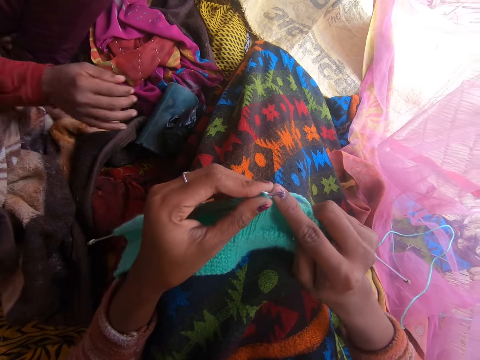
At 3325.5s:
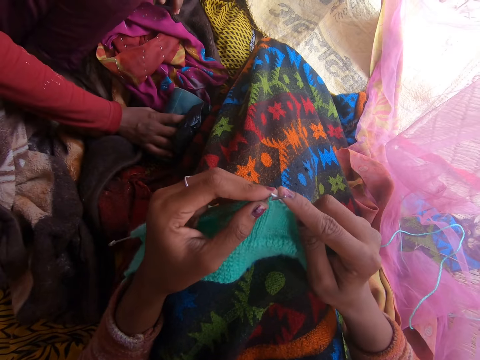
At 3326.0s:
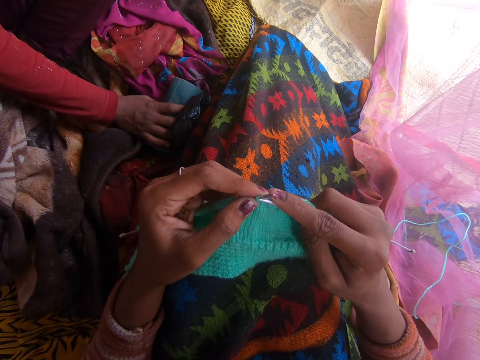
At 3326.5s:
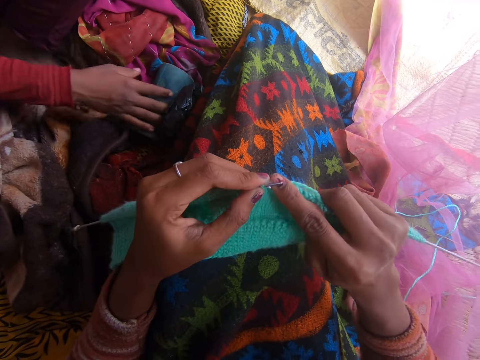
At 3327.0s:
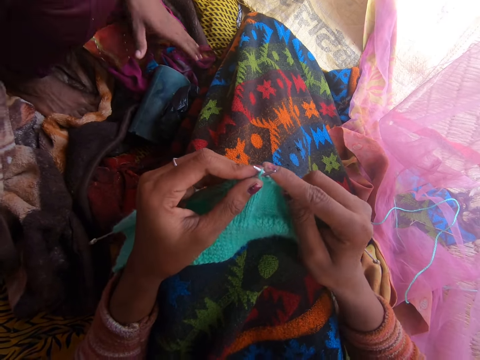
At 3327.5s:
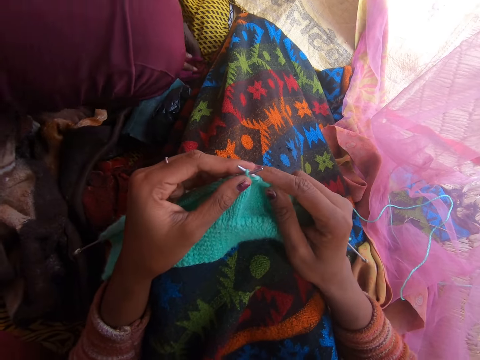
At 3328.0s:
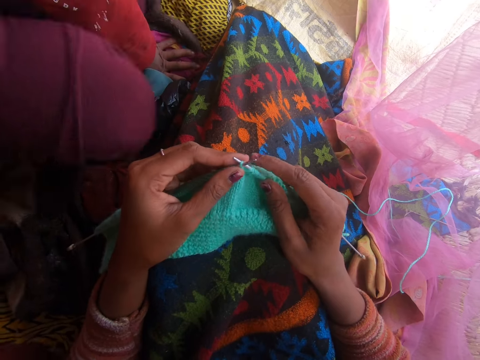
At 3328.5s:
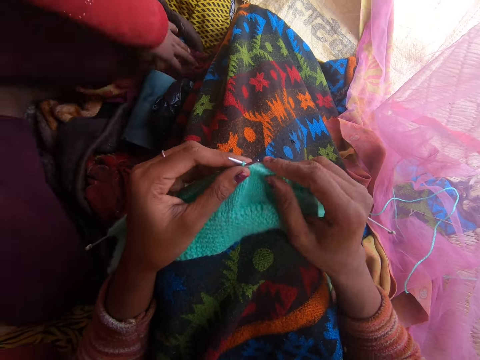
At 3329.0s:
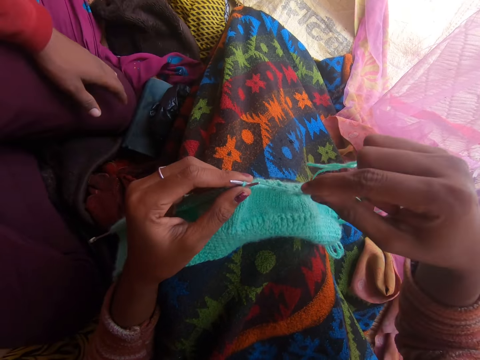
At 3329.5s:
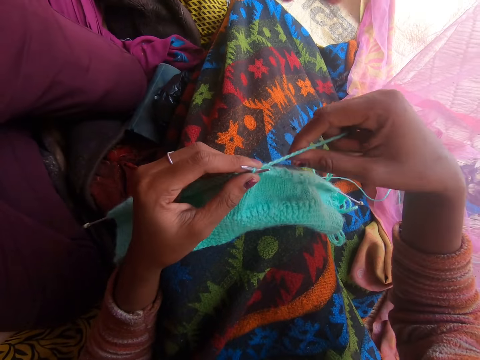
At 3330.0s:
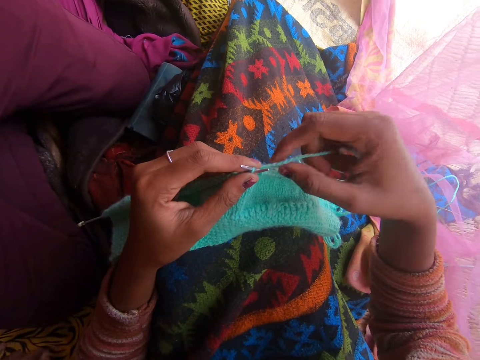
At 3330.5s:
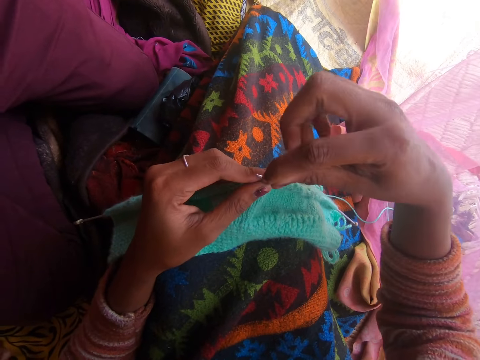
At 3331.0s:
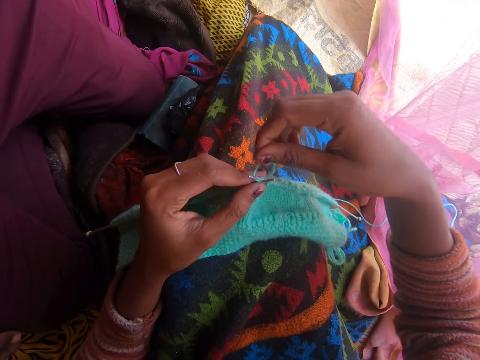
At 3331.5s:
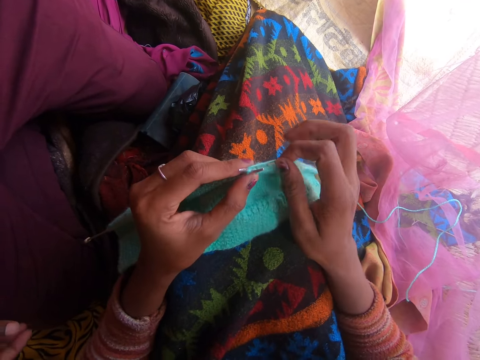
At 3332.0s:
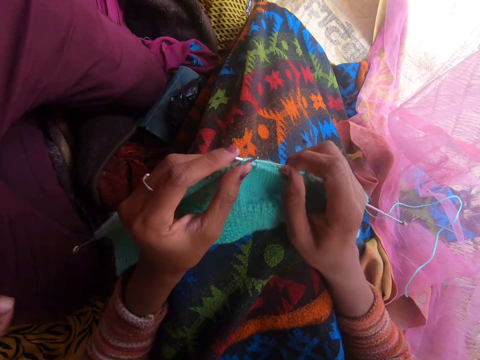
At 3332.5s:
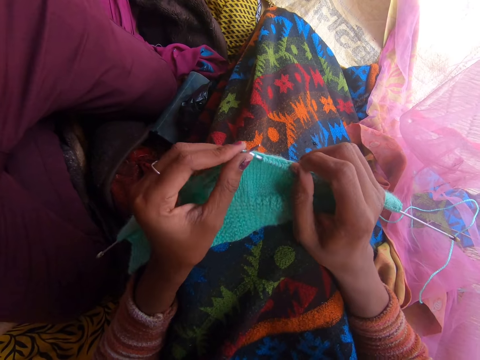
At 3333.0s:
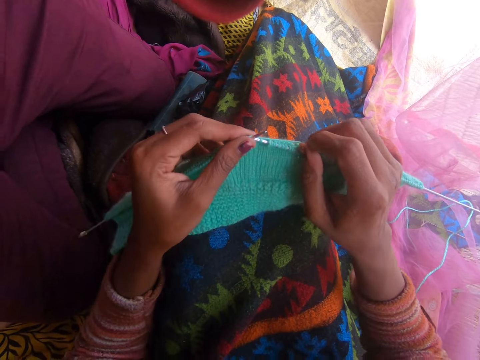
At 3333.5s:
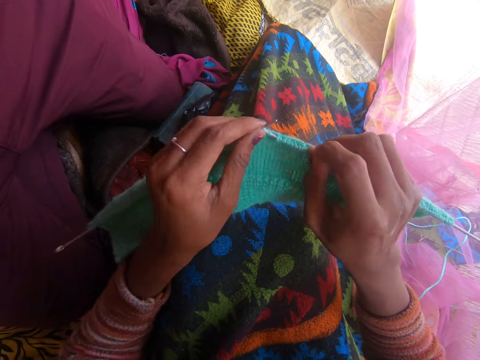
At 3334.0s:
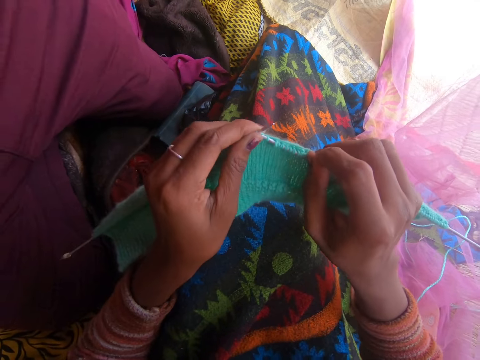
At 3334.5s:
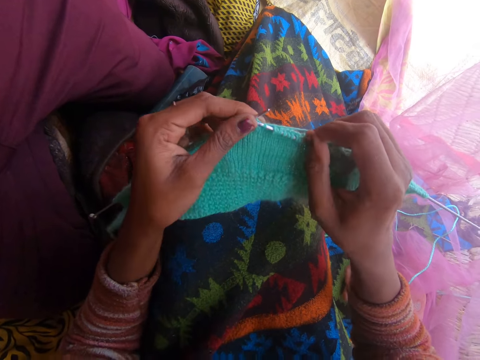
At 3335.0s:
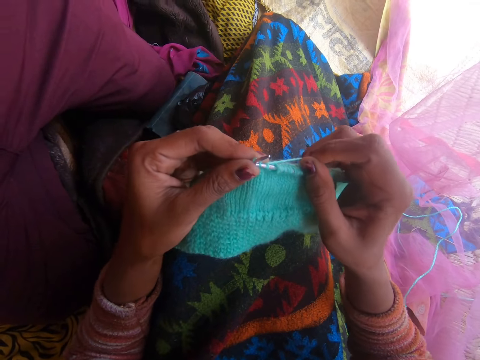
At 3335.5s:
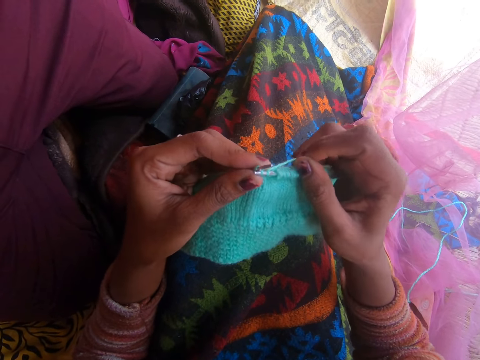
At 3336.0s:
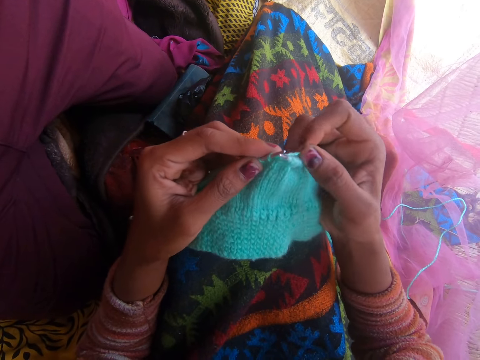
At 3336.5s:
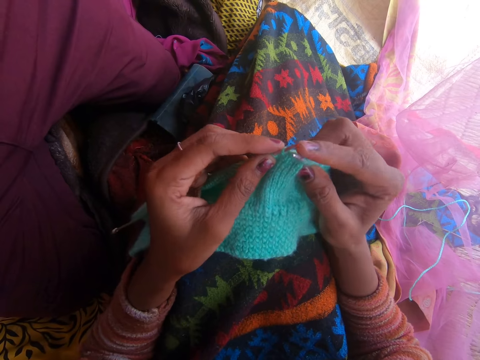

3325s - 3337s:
A person squats on the blanket, sits on his knees, and laughs. The person plays on the mat. The camera wearer talks to the person. The person adjusts the camera on the camera wearer's head and talks to the camera wearer.

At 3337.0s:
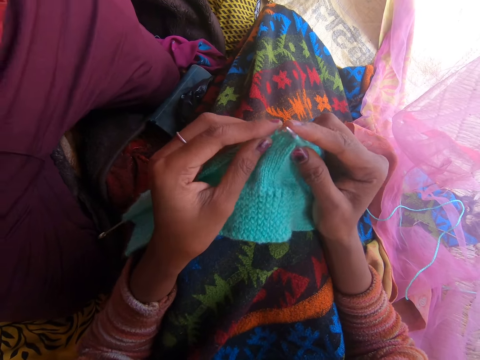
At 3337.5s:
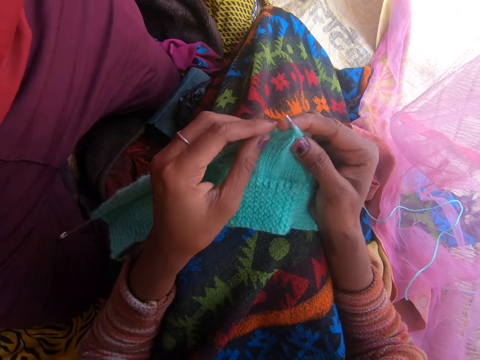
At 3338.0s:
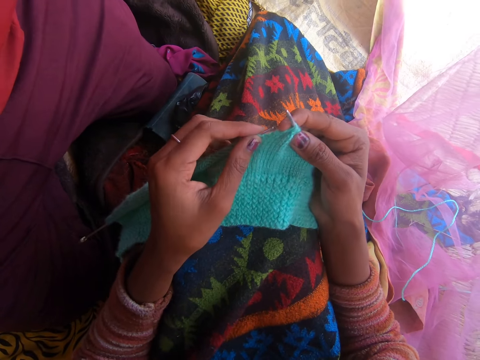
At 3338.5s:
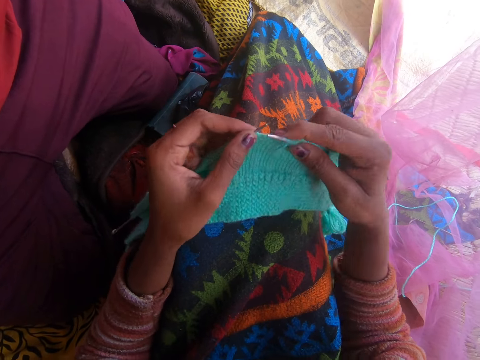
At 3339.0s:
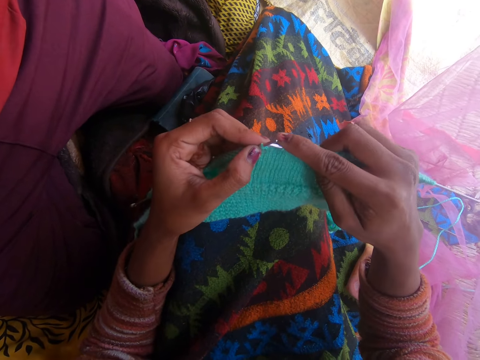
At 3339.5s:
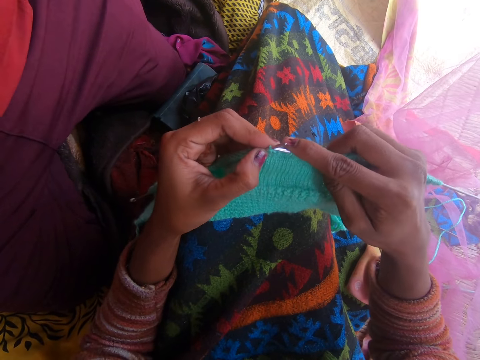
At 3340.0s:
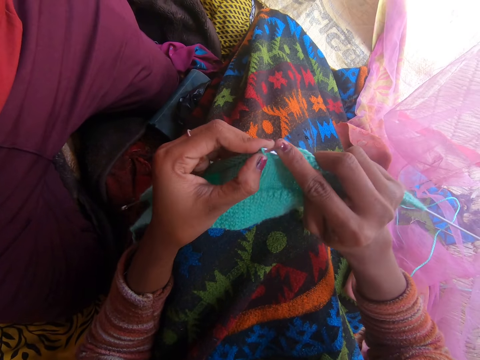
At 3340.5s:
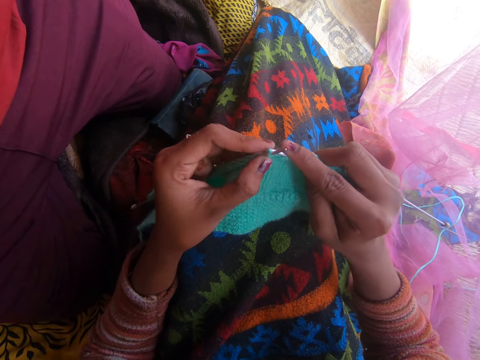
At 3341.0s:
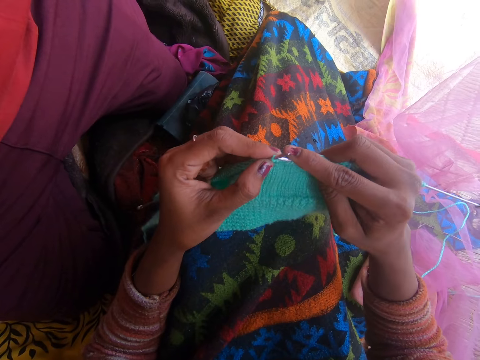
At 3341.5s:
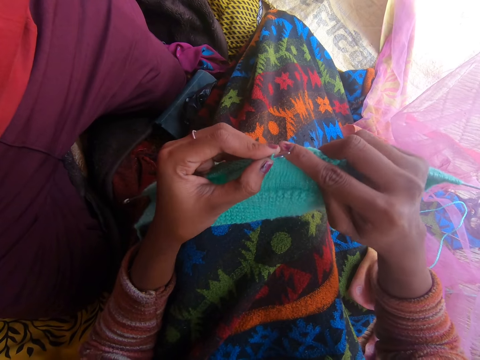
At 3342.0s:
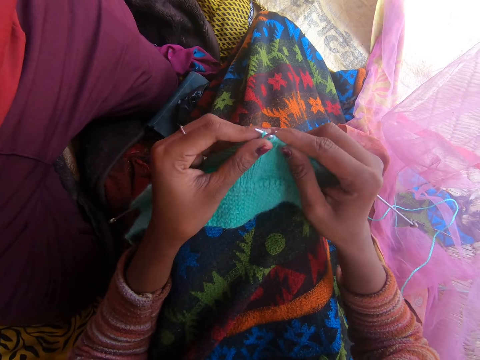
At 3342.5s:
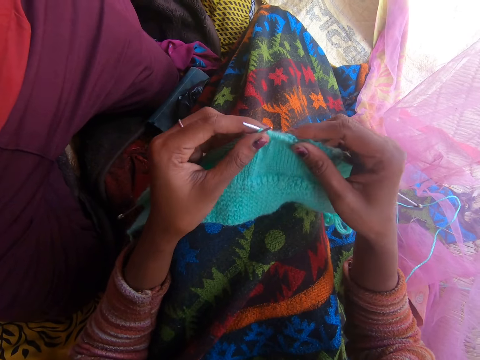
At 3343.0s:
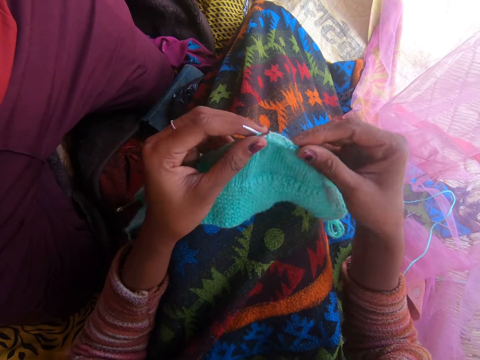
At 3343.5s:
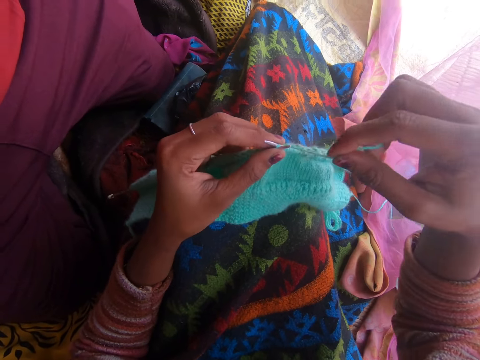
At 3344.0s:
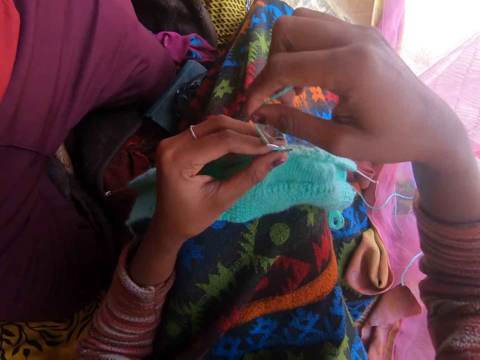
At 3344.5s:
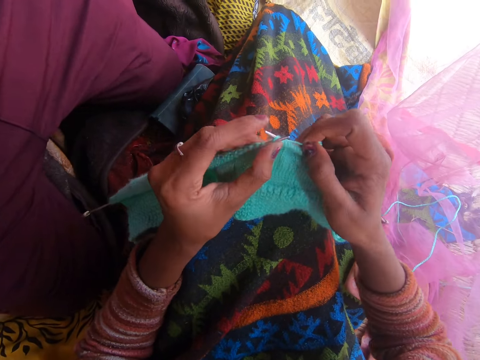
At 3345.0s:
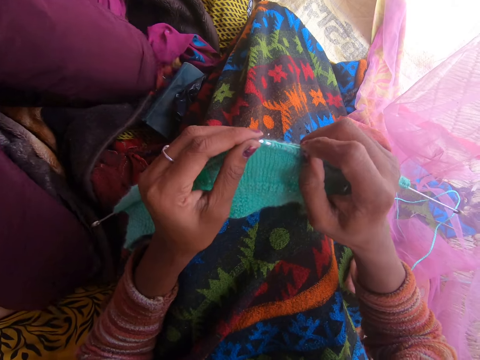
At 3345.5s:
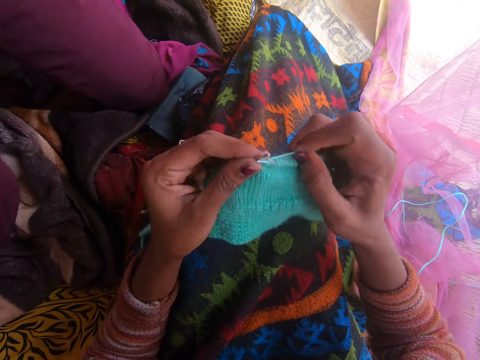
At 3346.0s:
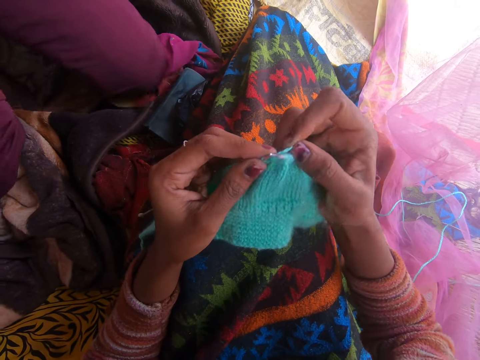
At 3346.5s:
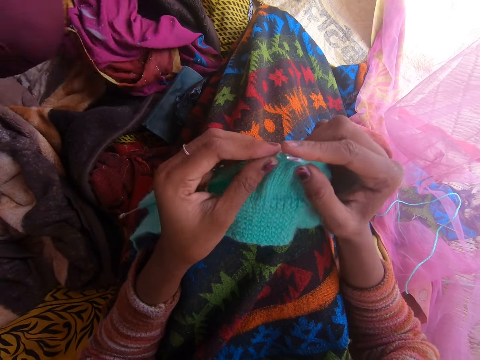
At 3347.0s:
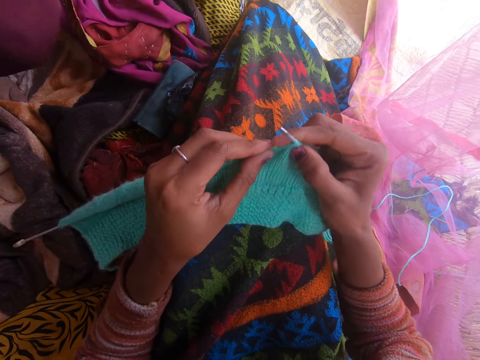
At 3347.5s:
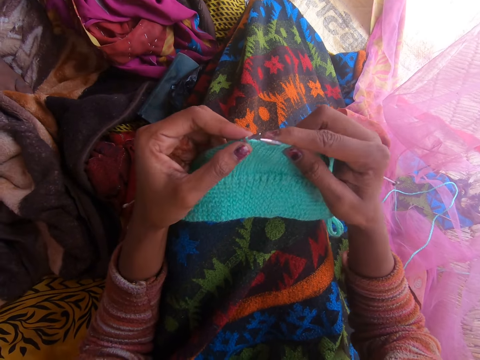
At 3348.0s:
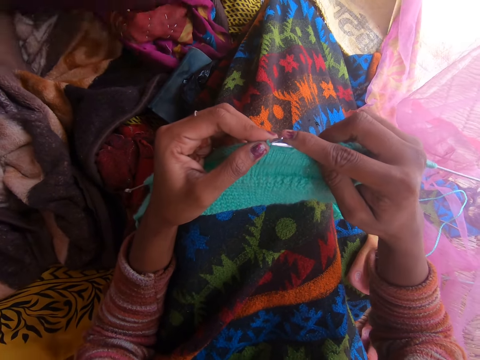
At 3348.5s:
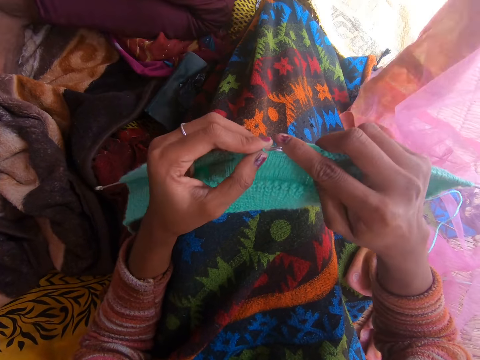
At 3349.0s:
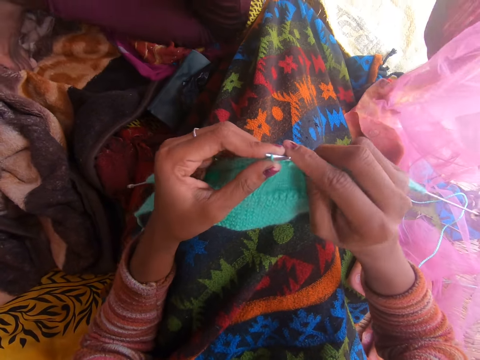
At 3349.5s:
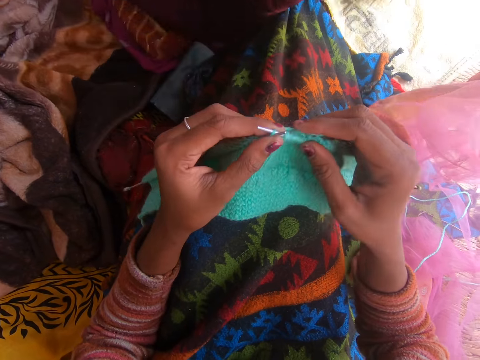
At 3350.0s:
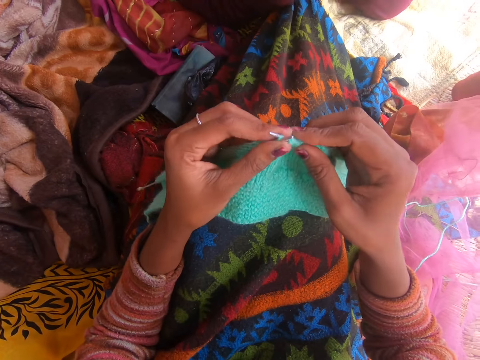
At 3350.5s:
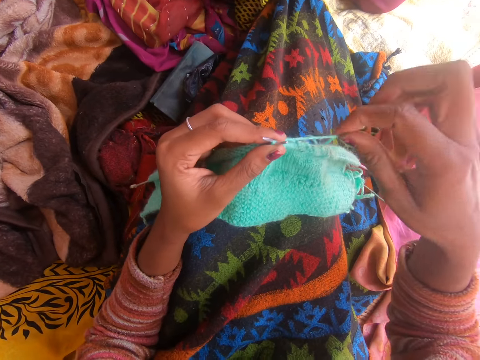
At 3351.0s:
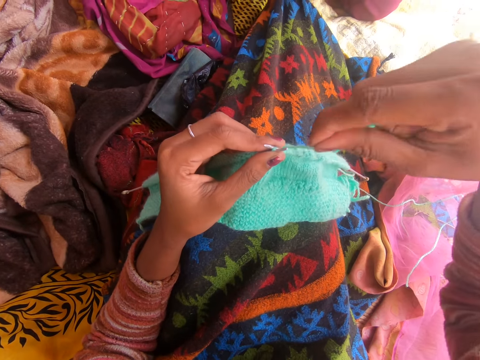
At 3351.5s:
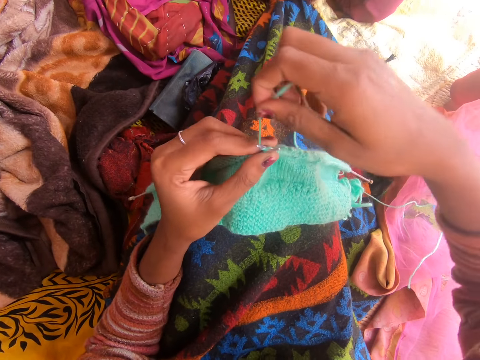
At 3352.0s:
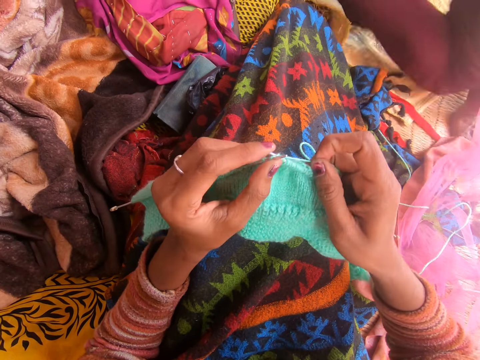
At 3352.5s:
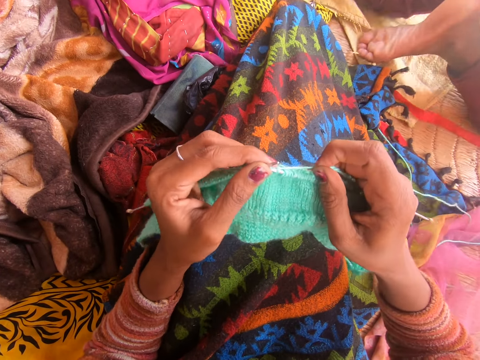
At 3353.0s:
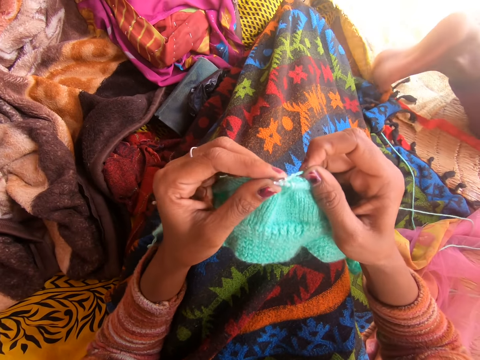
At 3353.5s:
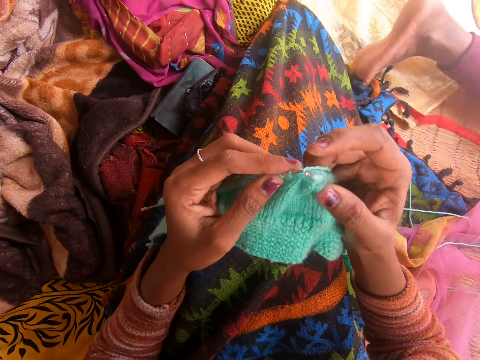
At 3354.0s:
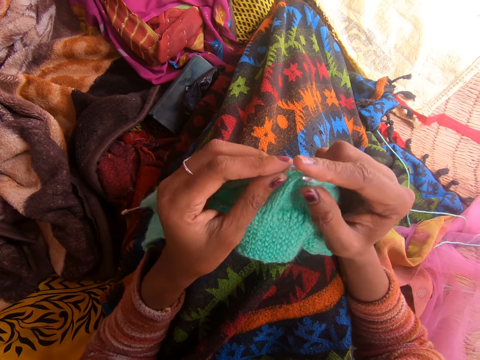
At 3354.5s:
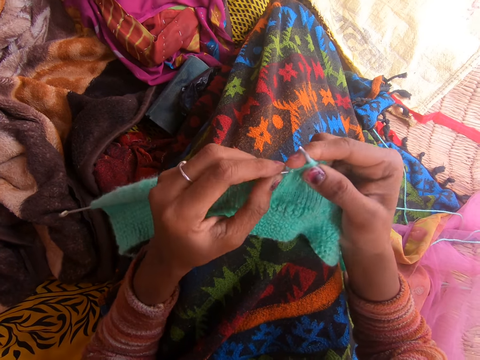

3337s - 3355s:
The camera wearer talks with a person. They knit the fabric. The person talks to the camera wearer. The camera wearer talks to the person. The person moves away and talks to the camera wearer. The camera wearer talks to the person. The person walks away from the room and talks to the camera wearer.
